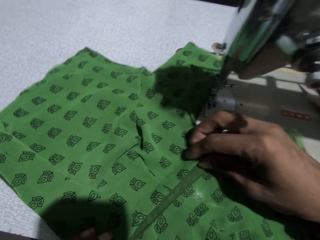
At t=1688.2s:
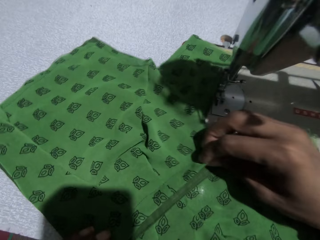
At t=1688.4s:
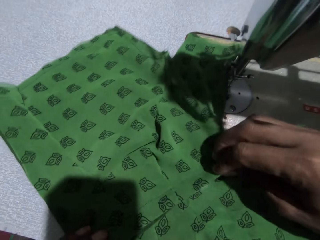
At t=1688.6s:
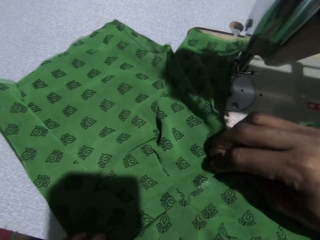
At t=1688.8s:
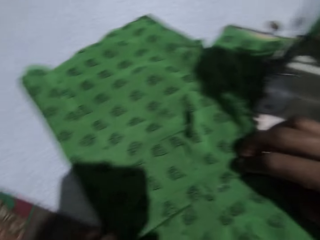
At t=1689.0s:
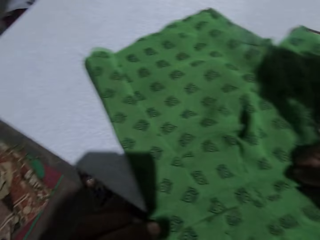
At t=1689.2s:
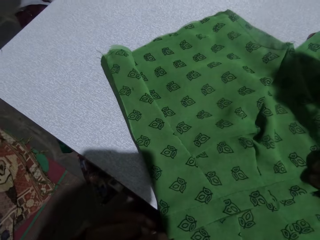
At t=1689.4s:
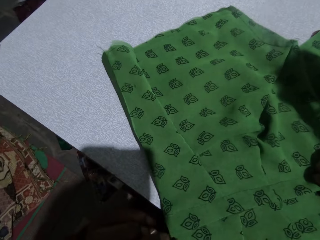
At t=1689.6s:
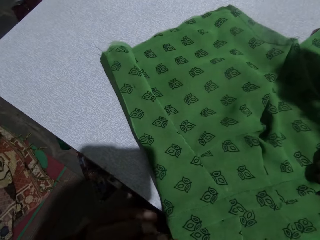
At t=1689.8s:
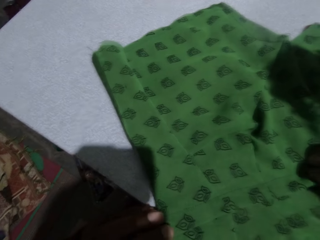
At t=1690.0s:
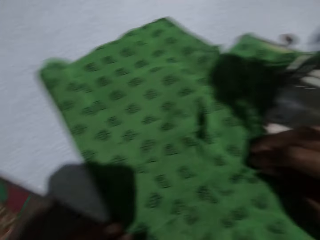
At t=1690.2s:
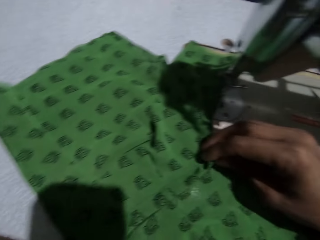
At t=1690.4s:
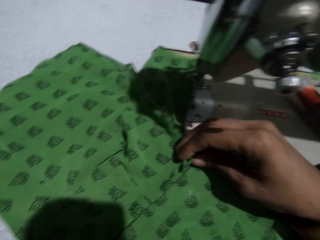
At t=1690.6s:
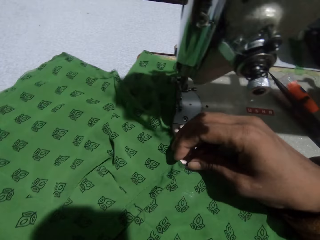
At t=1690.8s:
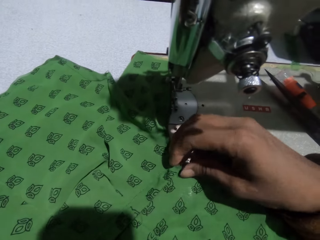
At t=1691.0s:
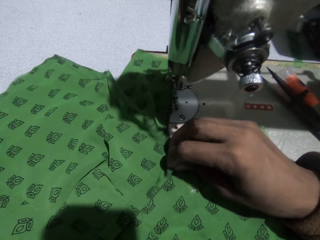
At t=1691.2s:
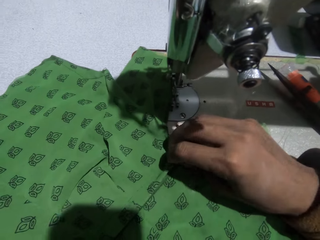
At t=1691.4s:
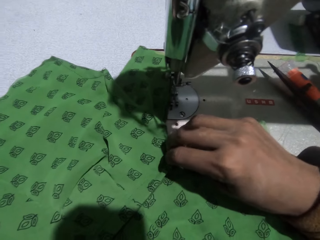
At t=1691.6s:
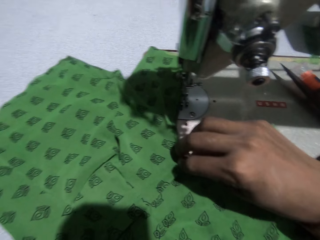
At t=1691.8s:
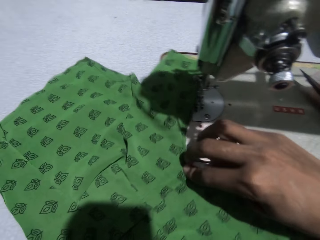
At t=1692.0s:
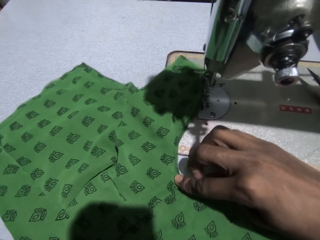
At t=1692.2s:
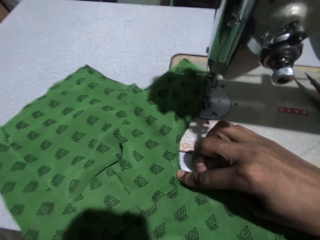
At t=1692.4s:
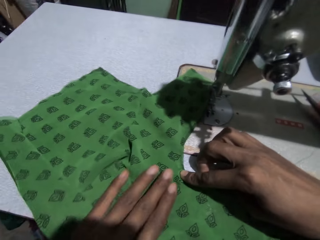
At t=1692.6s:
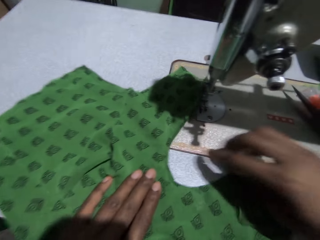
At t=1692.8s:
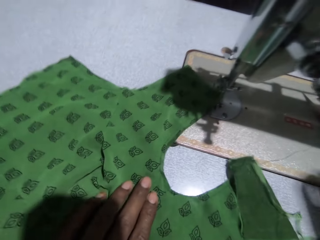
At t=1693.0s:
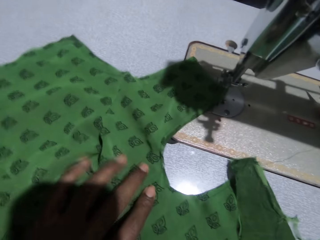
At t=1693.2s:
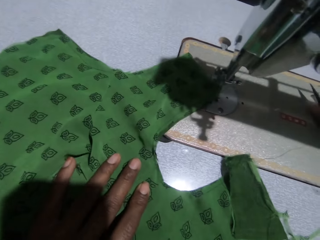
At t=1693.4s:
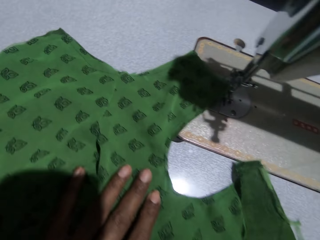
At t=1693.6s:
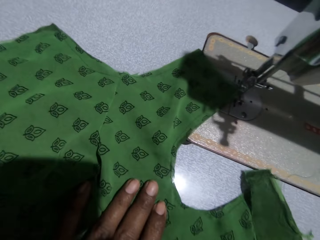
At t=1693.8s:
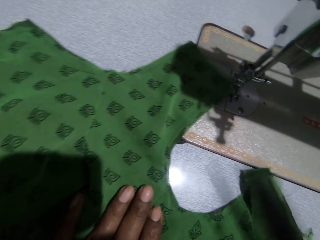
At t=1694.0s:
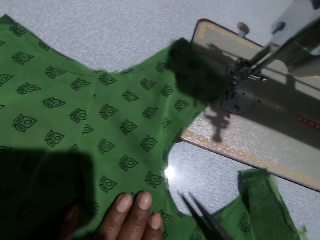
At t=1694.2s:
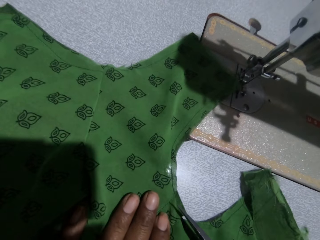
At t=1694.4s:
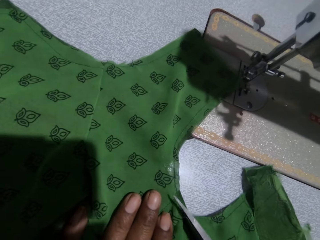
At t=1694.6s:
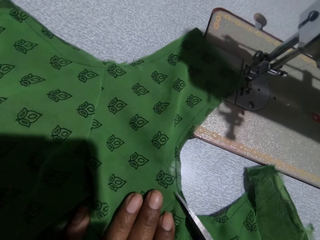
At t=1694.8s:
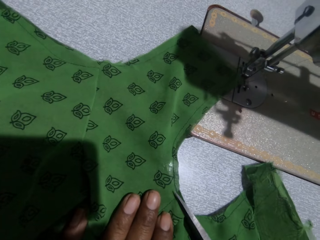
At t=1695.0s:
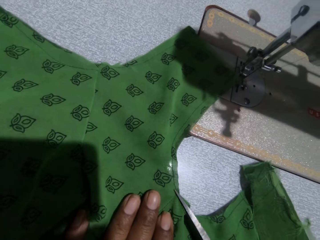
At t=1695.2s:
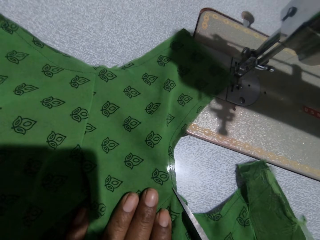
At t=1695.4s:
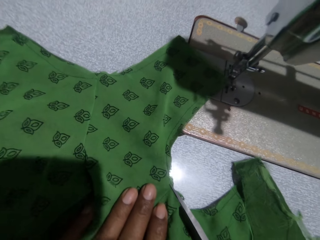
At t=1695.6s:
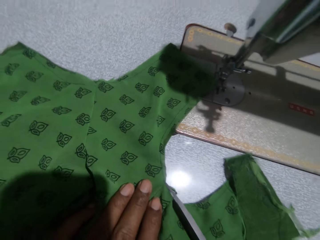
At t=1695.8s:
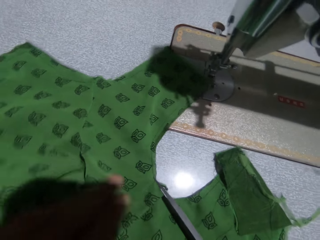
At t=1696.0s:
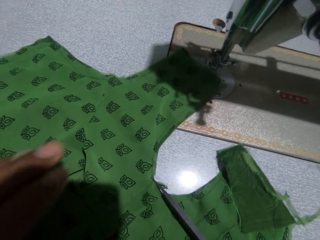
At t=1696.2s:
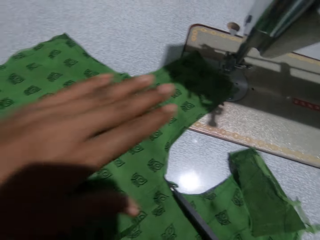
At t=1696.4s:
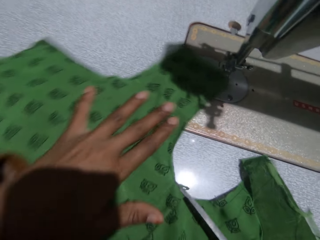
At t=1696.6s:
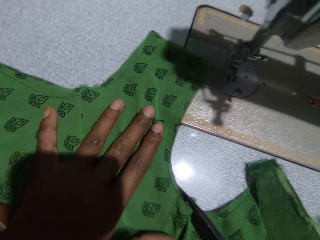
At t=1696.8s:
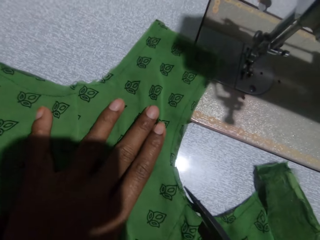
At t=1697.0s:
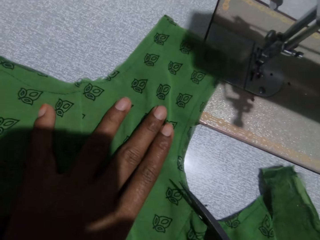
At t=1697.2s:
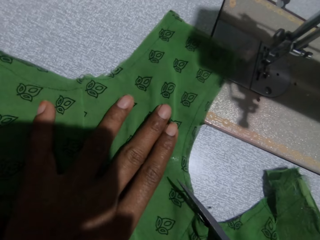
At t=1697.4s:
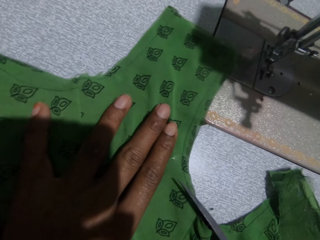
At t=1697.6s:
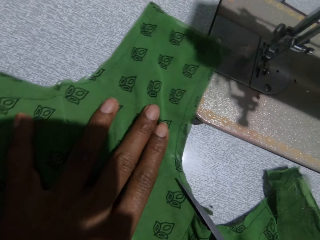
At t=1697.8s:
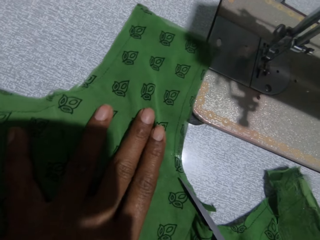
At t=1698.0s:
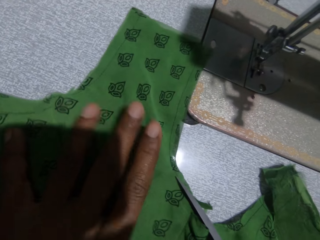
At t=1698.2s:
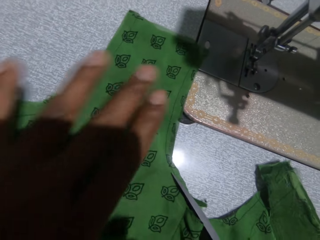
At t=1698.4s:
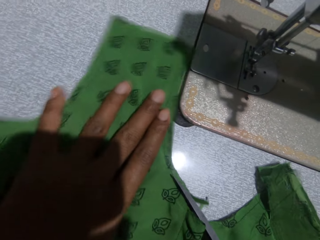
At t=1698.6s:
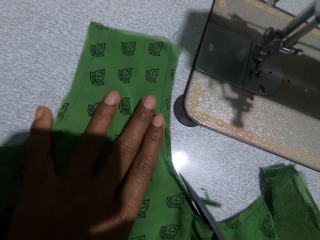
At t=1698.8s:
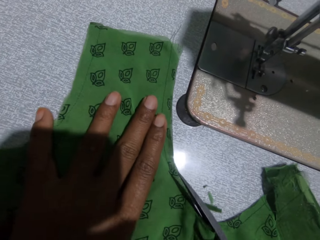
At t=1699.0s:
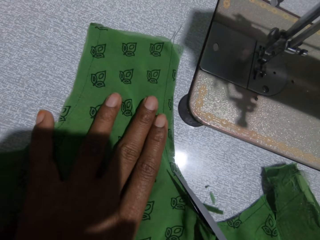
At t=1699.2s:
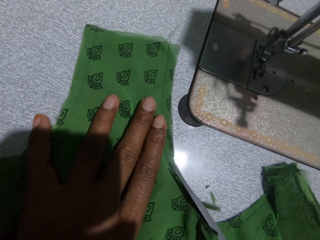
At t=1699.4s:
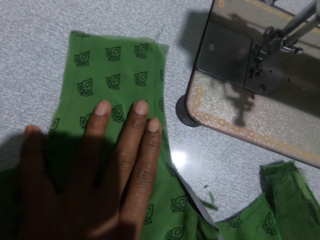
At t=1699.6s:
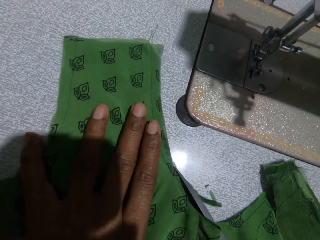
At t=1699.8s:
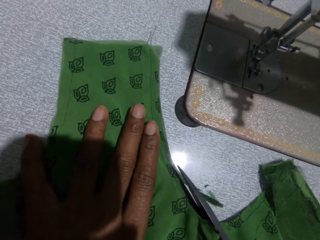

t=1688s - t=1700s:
The camera wearer joins the pieces of cloth. She picks up the scissors on the sewing machine with her right hand. She cuts part of the cloth with the scissors.

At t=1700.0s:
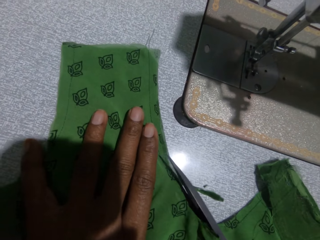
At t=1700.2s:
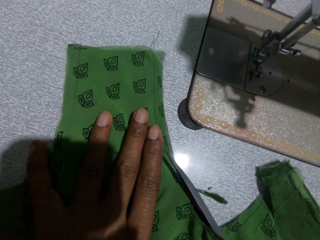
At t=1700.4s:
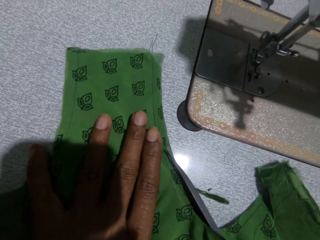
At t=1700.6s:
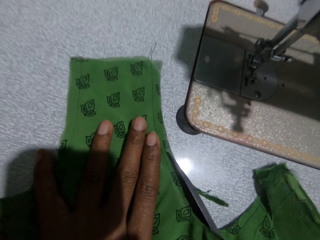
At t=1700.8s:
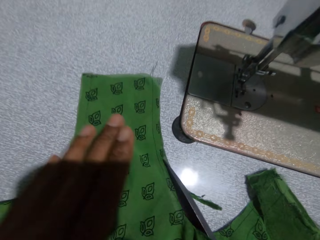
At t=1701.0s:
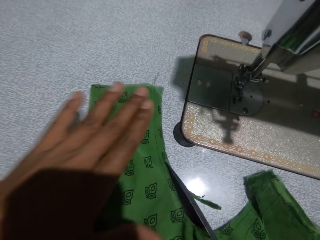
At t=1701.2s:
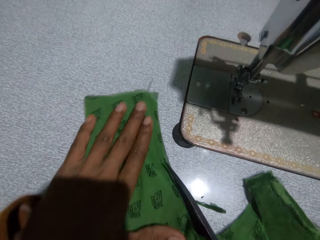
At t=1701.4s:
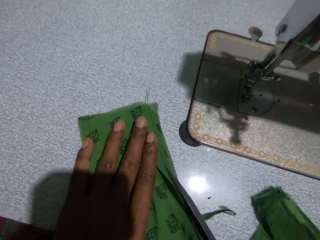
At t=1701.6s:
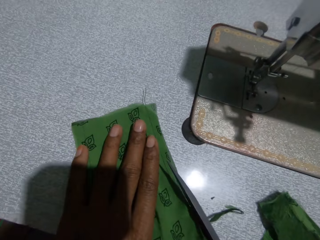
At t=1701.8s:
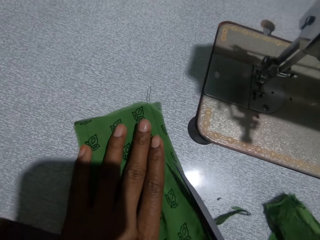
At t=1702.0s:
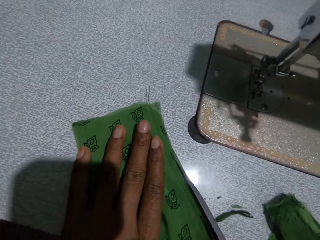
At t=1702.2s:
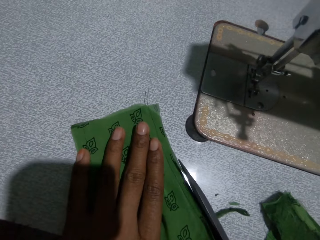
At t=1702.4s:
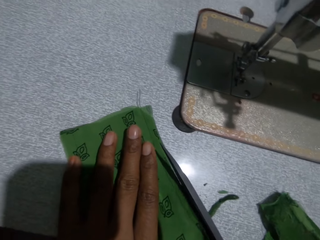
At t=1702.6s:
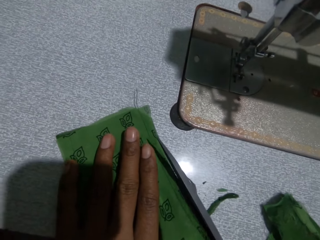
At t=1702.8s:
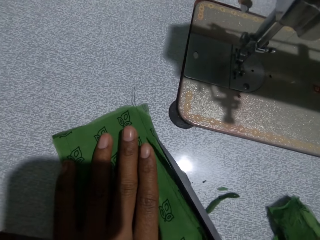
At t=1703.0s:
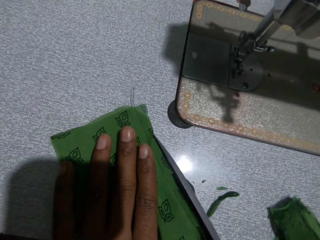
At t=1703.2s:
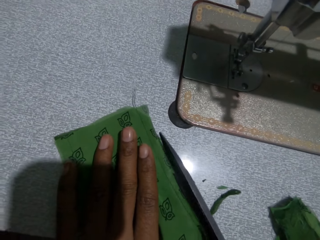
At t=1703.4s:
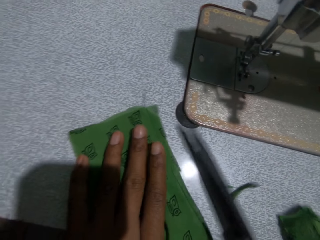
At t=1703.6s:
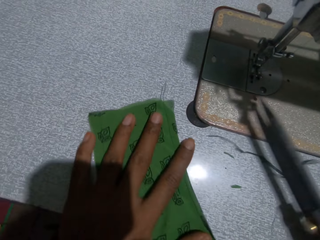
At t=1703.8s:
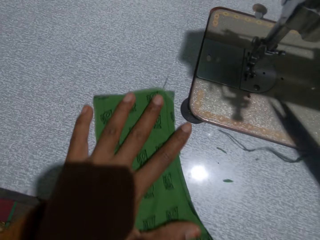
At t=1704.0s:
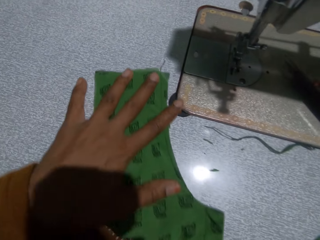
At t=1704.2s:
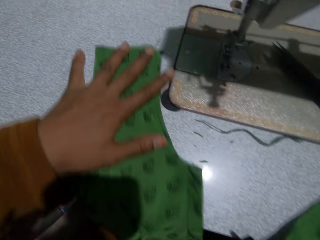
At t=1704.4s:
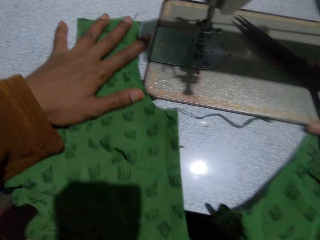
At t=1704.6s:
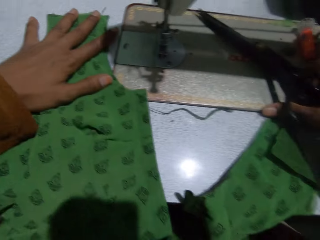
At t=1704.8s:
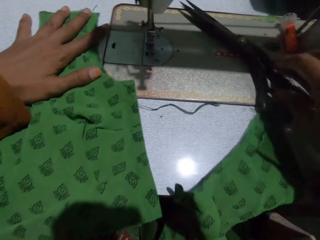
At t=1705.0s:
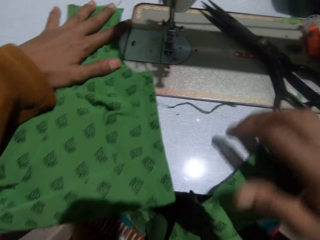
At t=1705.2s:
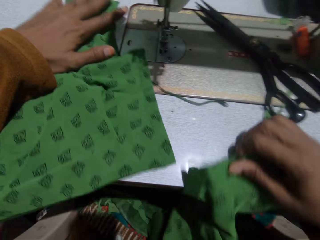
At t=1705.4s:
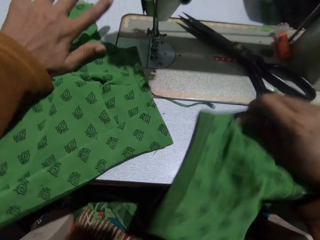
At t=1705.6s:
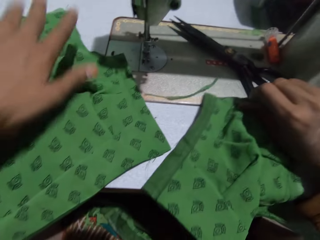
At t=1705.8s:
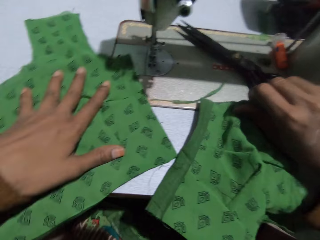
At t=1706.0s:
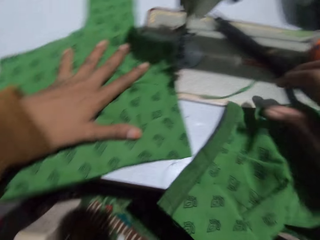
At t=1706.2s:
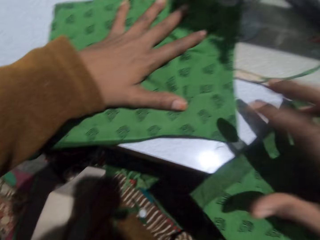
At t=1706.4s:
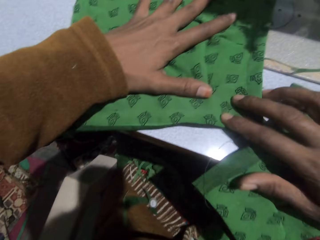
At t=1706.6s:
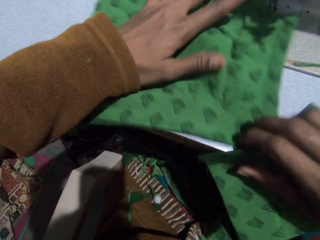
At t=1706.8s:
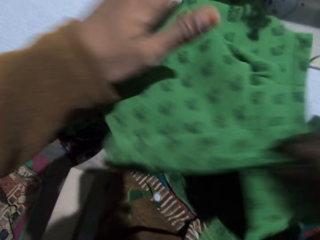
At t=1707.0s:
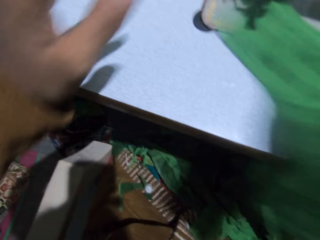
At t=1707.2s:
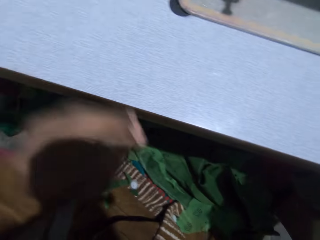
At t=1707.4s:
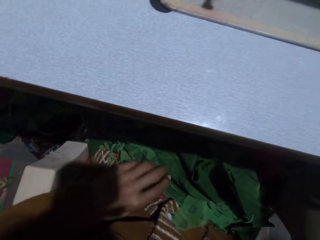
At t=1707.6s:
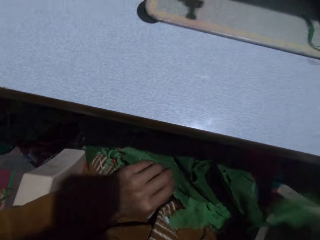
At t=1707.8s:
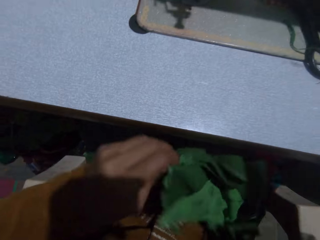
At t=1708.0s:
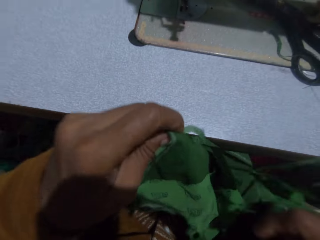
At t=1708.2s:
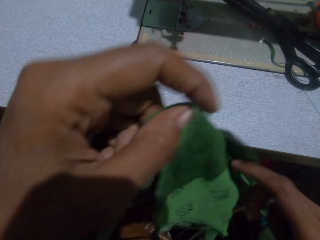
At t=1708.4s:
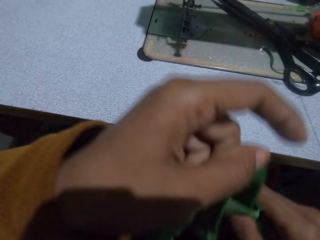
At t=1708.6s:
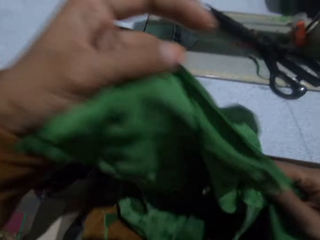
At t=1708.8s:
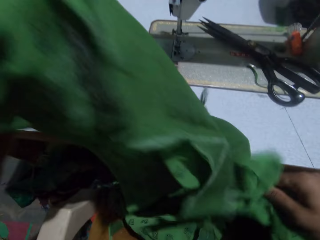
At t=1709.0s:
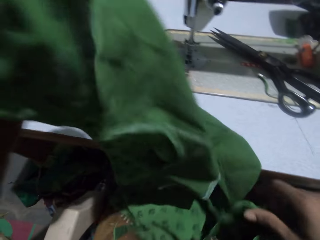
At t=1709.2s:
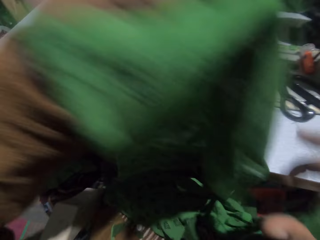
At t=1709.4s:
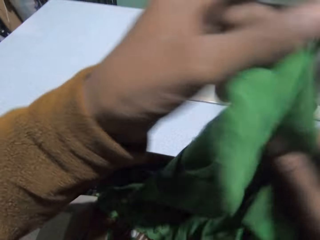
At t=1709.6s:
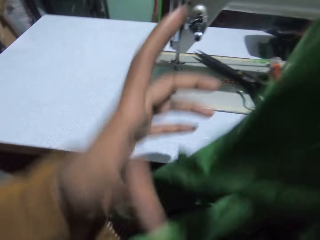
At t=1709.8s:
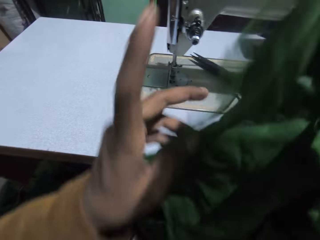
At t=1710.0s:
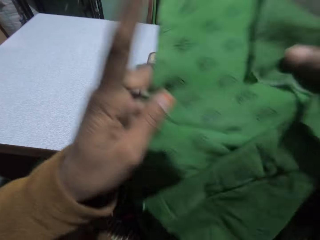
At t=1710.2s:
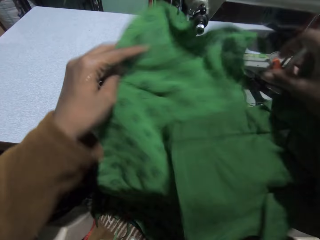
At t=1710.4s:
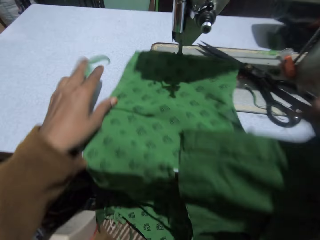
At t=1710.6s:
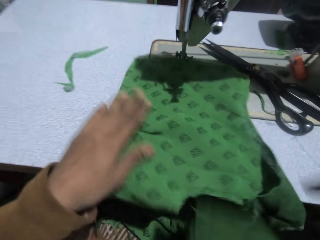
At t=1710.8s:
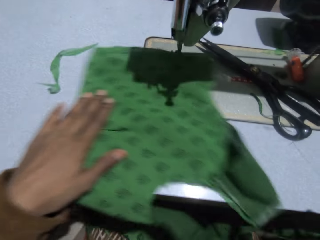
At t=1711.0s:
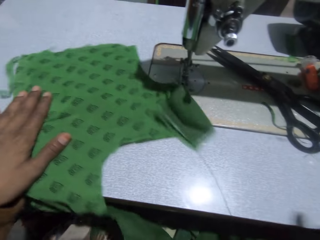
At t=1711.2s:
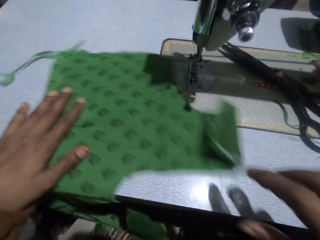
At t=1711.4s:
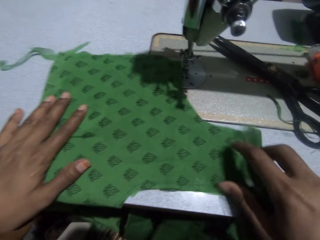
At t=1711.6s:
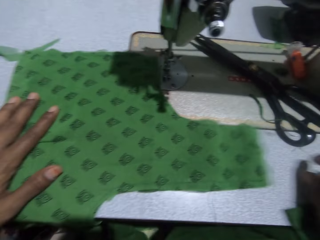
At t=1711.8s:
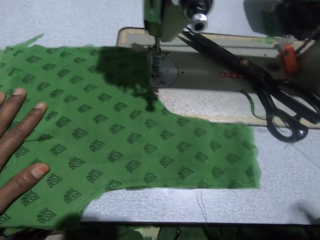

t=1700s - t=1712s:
The camera wearer puts the scissors on the sewing machine. She picks up the clothes with her right hand. She puts the clothes away. She picks up another piece of cloth on her lap with her left hand. She adjusts the cloth with both hands. She lowers the cloth in her hands on the sewing machine. She adjusts the cloth on the sewing machine.
